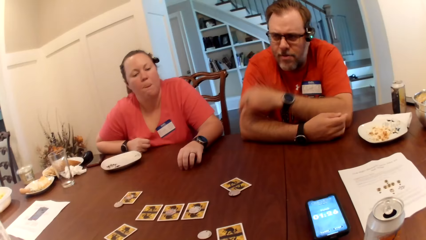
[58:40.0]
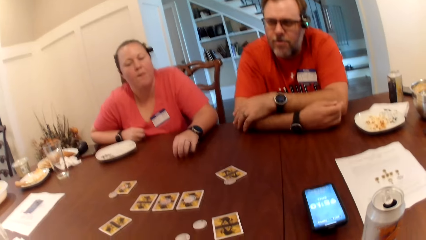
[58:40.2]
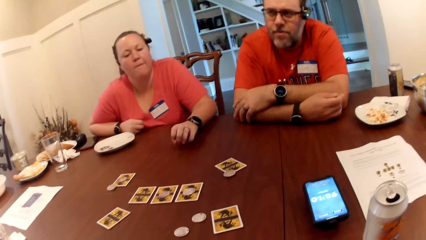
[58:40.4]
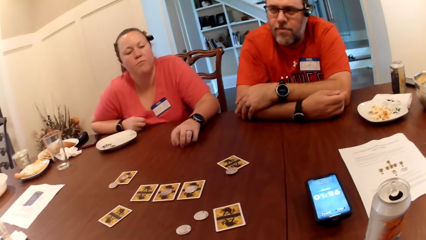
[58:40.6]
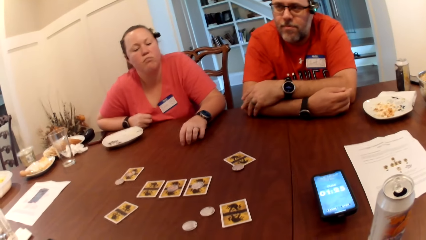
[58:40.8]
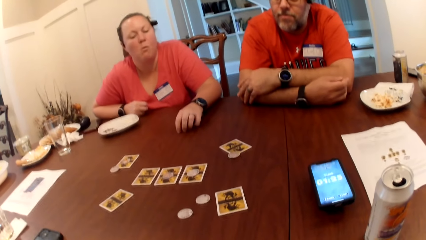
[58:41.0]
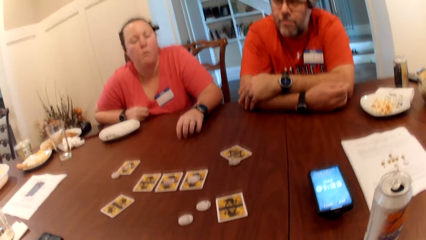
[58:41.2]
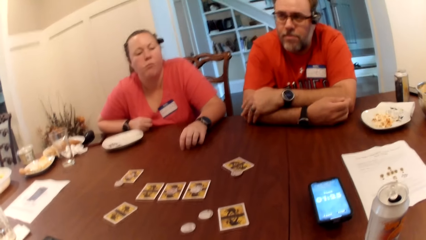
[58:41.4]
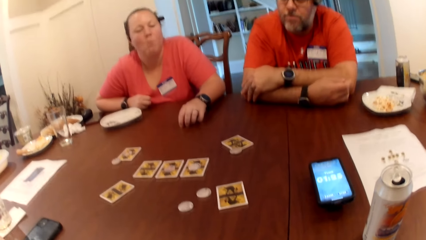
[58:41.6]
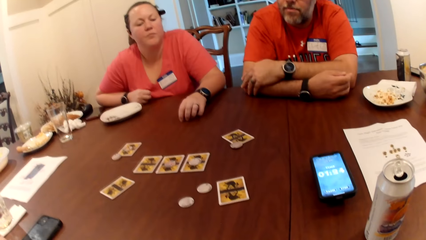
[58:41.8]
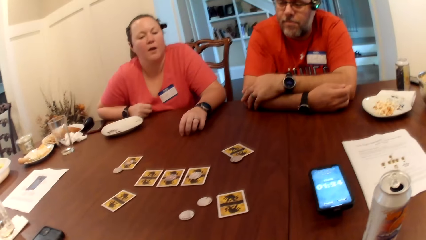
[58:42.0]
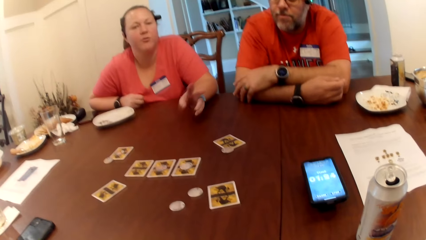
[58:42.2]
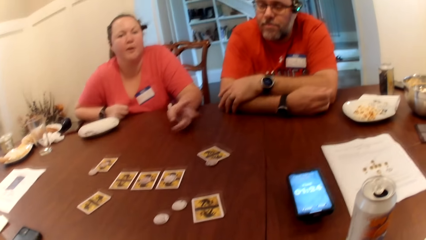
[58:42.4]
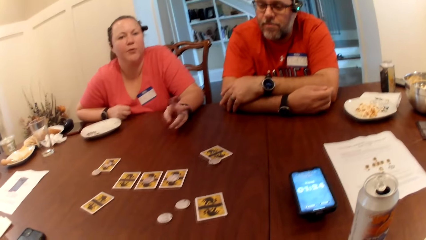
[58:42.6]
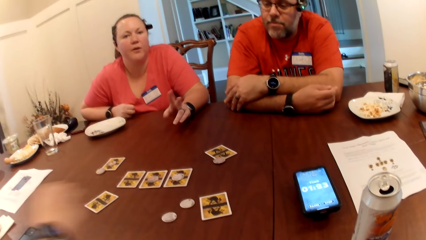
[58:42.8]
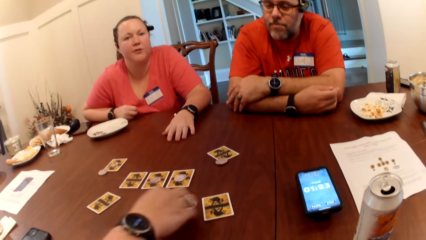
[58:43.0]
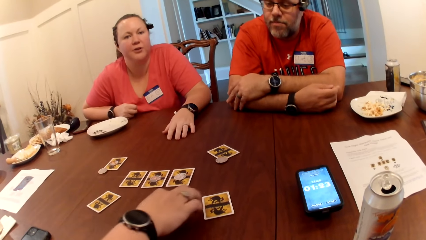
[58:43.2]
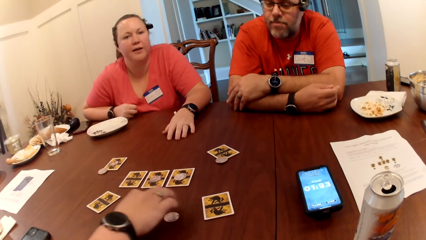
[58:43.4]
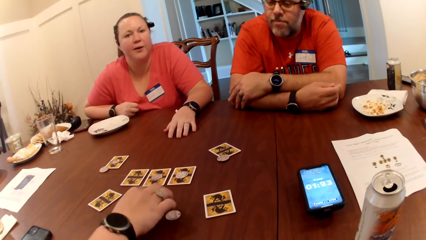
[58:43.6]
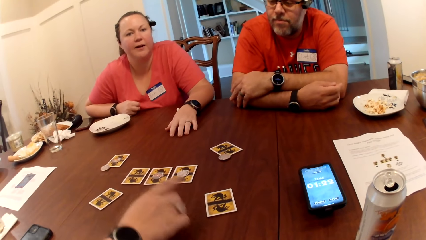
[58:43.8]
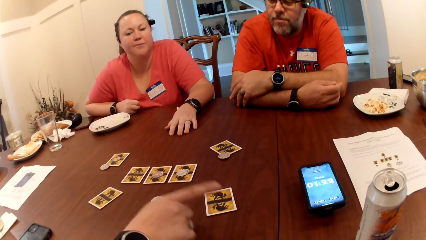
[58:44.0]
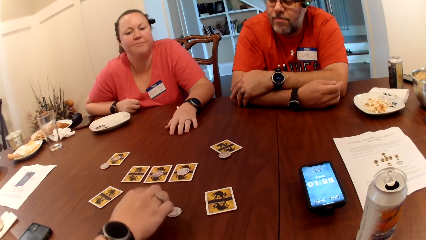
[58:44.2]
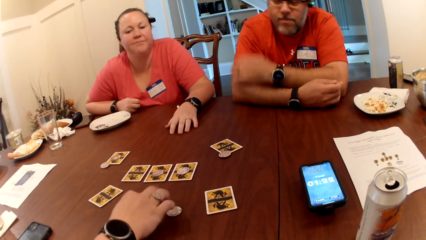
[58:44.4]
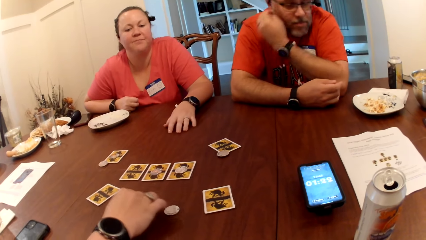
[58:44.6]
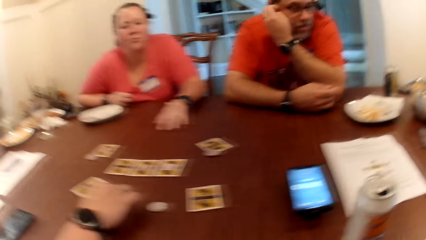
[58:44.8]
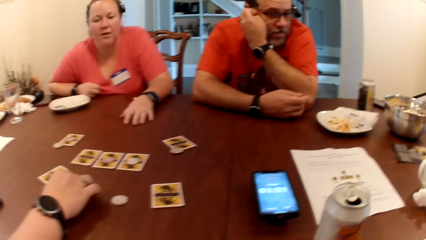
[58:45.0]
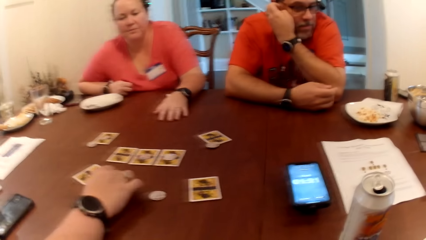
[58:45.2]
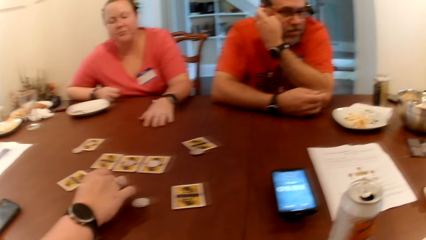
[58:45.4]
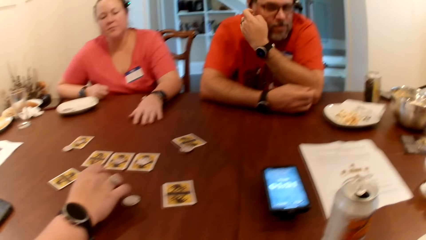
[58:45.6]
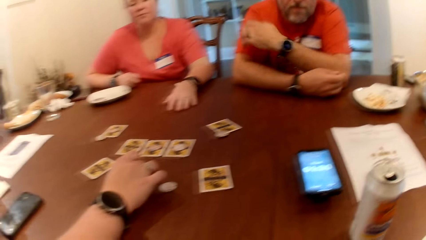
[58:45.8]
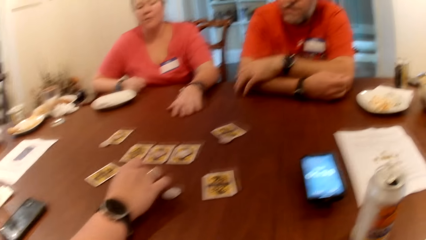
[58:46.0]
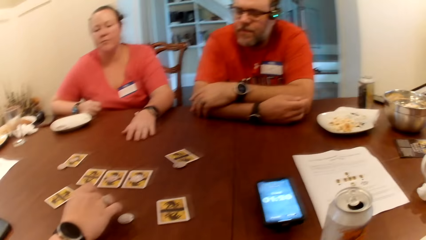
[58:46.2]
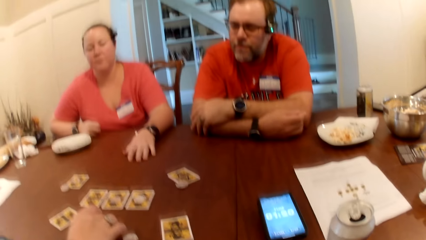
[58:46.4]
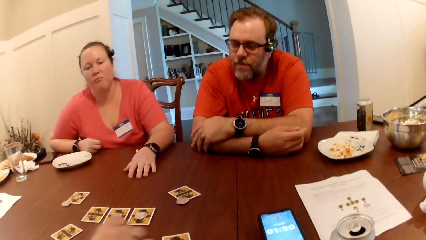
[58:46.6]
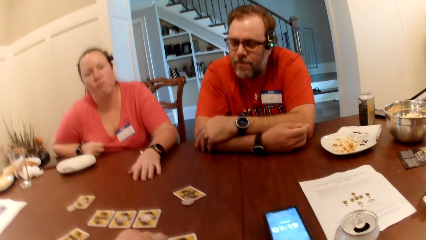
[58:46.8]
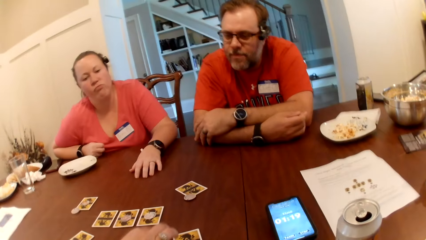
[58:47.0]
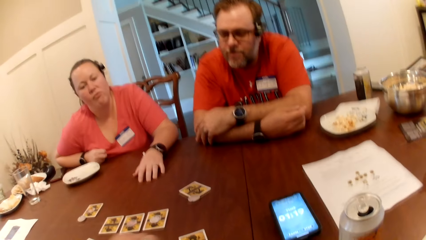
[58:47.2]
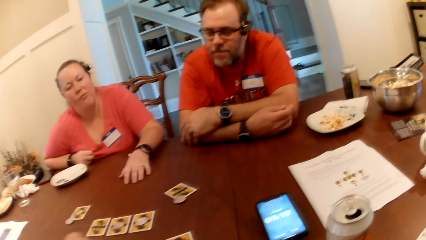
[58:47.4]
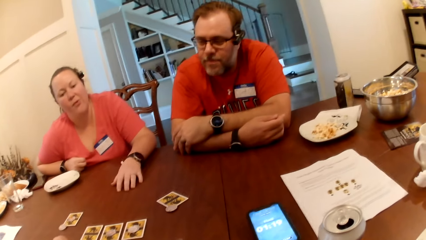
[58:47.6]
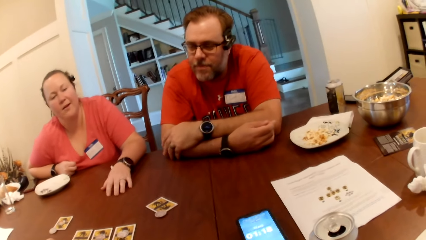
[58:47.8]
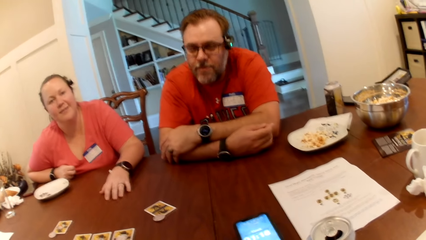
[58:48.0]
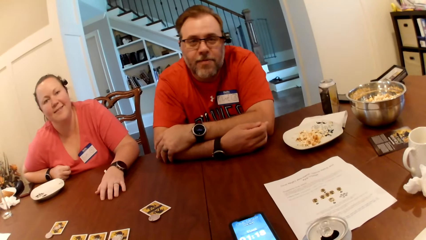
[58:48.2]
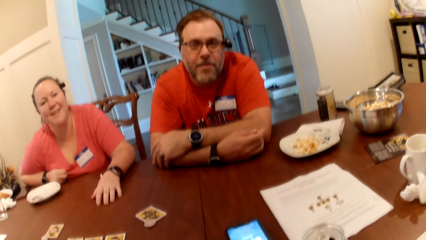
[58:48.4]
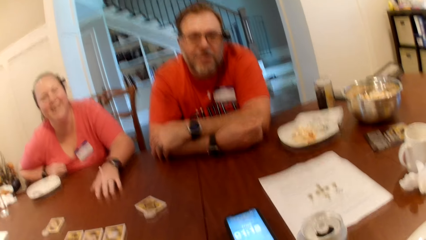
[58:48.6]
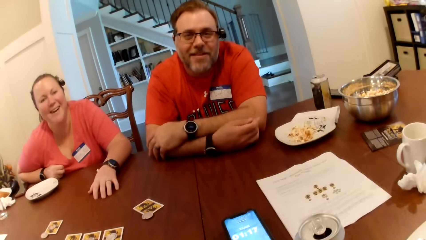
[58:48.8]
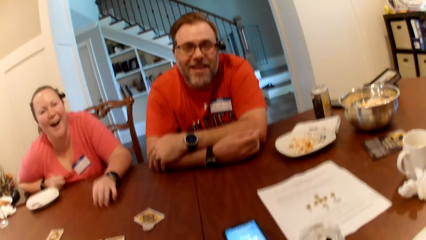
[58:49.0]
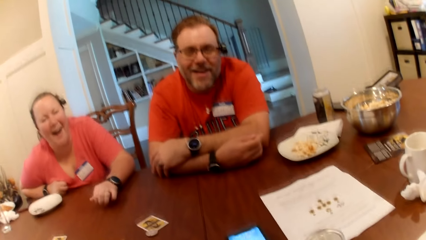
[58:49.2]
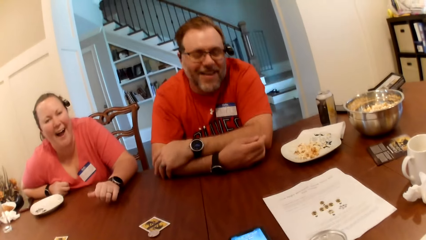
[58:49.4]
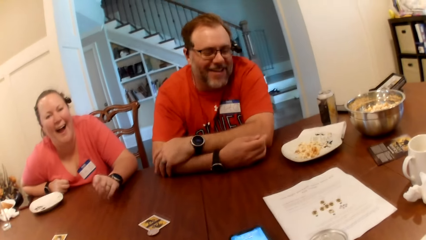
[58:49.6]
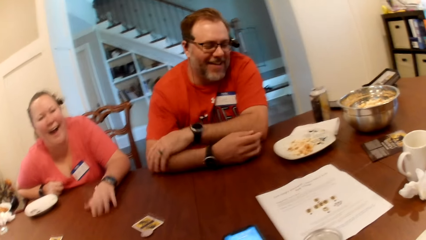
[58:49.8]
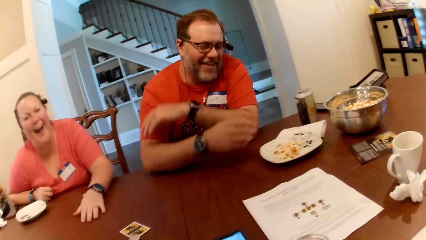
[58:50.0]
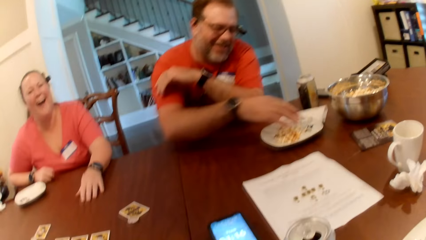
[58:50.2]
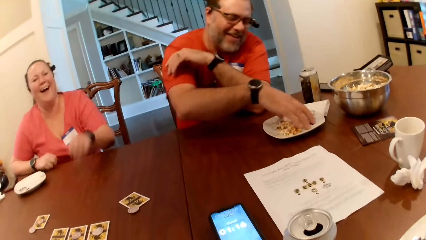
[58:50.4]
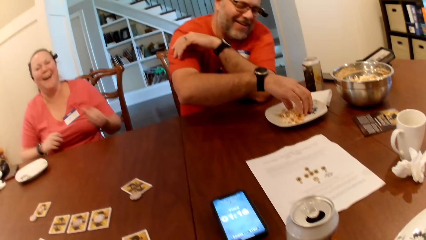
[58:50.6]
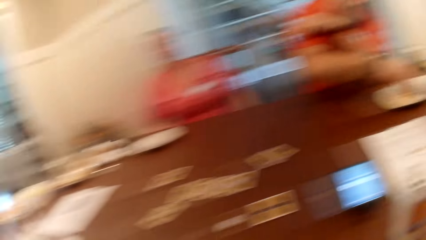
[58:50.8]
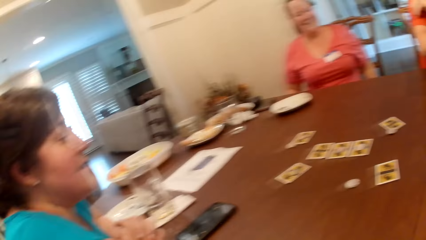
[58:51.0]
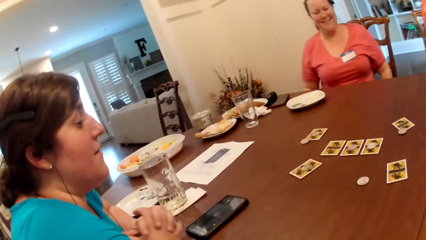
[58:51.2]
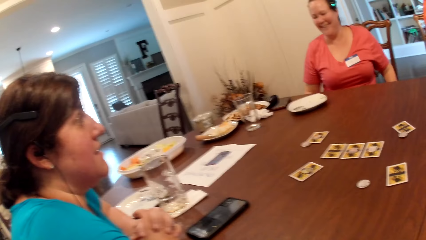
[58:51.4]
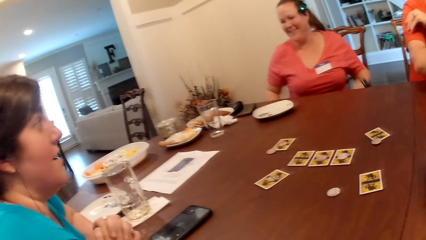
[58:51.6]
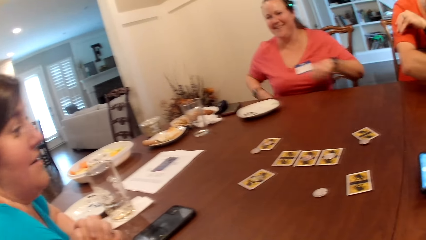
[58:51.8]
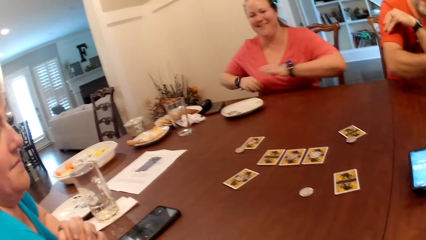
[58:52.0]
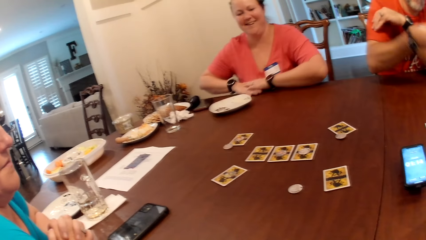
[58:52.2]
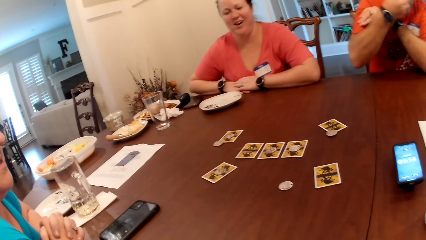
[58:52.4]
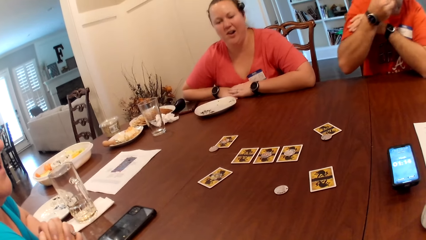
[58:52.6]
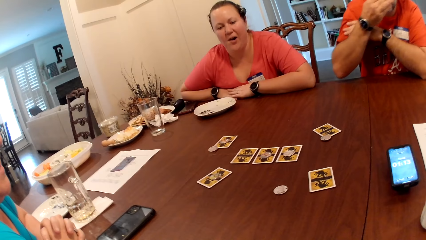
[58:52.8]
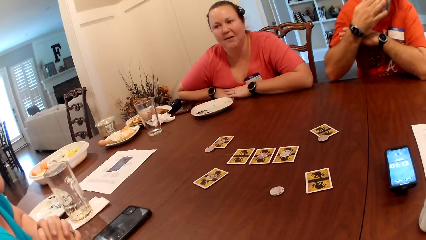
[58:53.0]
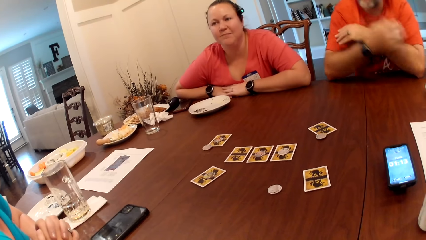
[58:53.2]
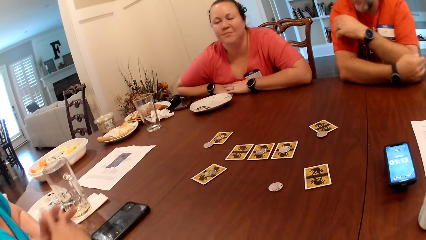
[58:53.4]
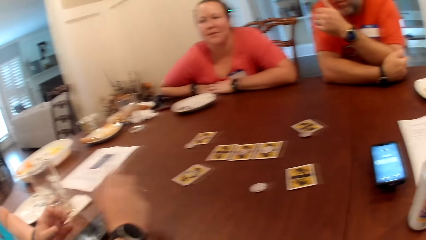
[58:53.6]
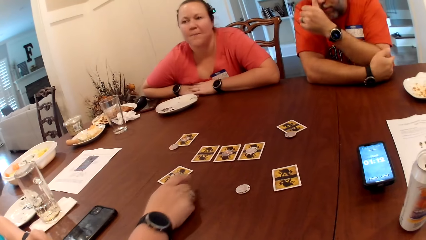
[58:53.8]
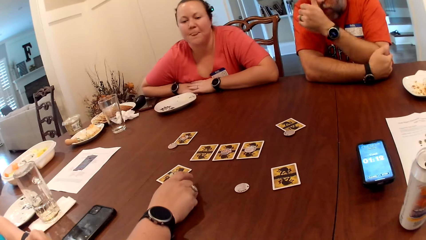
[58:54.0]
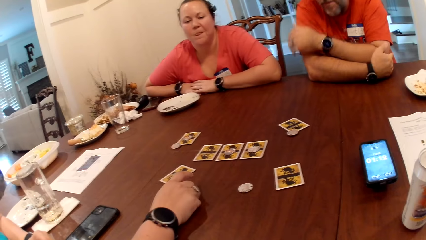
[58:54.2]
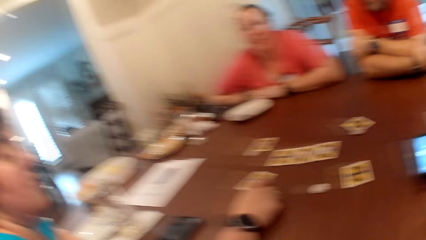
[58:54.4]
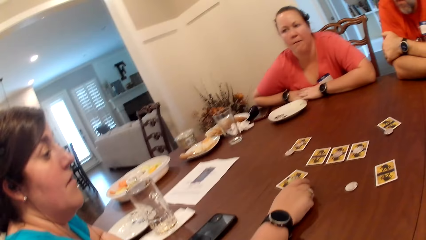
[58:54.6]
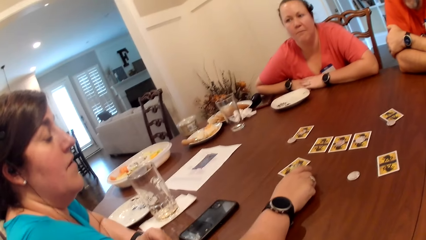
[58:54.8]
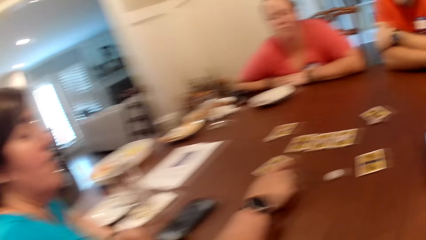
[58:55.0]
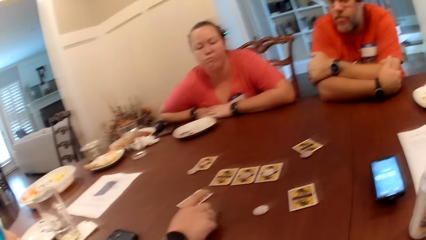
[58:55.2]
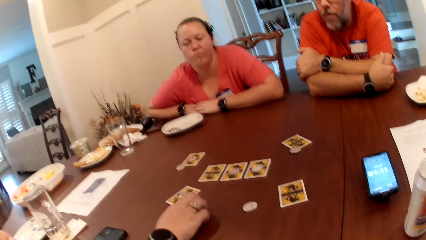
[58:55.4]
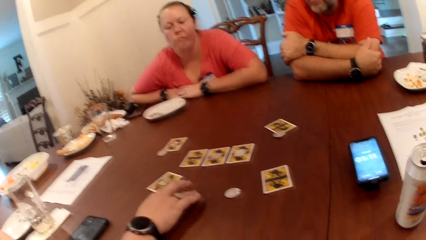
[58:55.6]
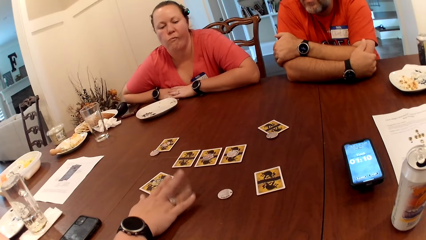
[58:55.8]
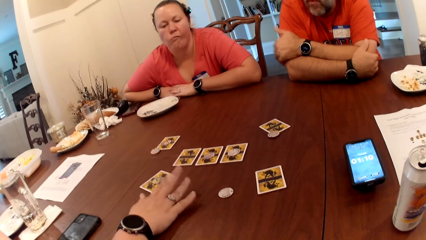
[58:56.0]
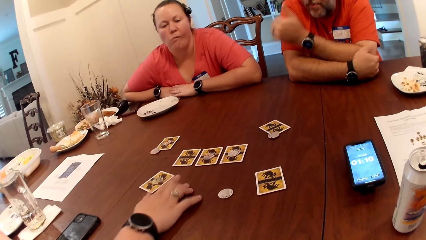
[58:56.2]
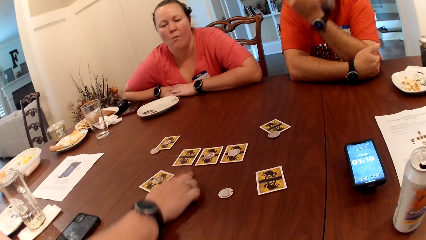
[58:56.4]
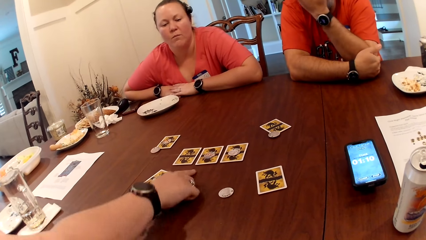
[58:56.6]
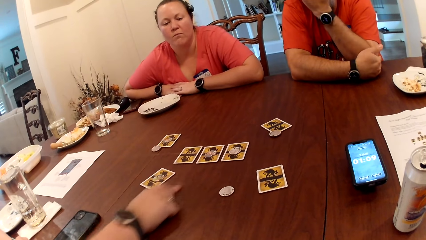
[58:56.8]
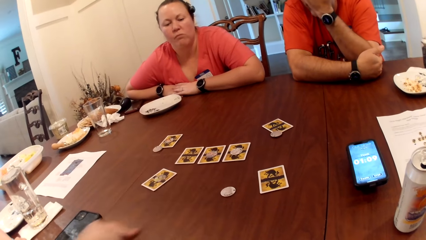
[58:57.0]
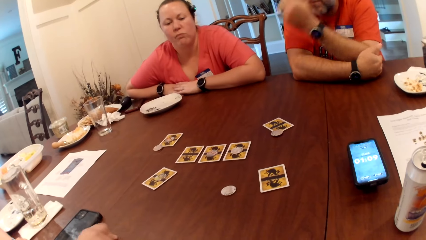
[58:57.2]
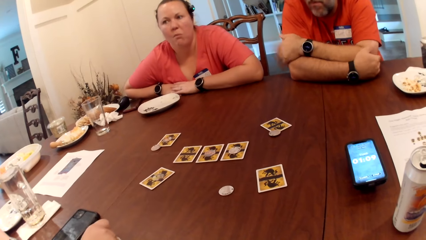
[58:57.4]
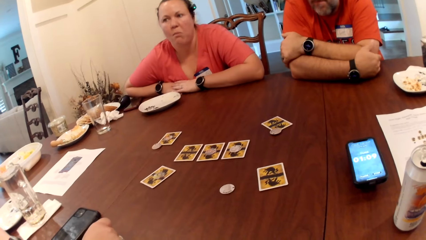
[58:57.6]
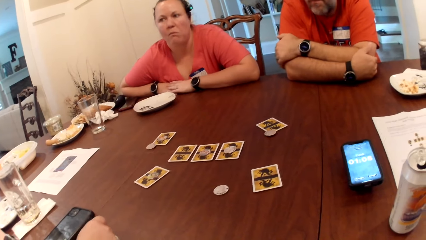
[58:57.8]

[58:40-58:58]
A woman converses with another woman. The second woman moves a coin on a table. A man takes the snack or popcorn from a bowl on the table with his right hand into his mouth. He eats the popcorn. A woman taps the table. The man touches the face. The woman converses with the camera wearer, another woman and the man. The first woman points at the cards on the table with her right hand.
